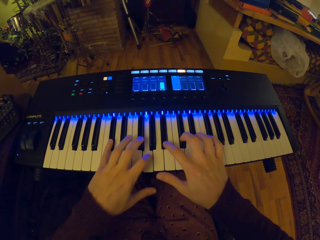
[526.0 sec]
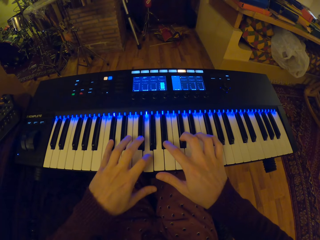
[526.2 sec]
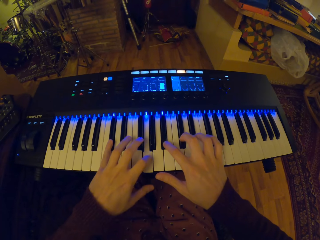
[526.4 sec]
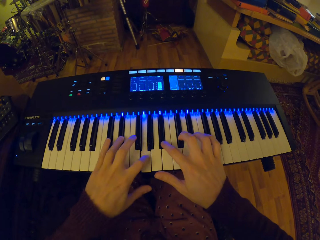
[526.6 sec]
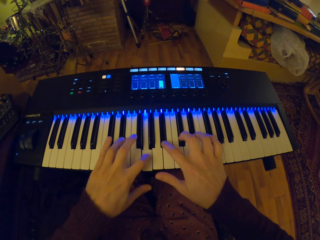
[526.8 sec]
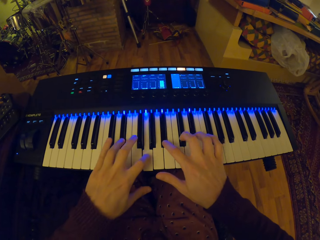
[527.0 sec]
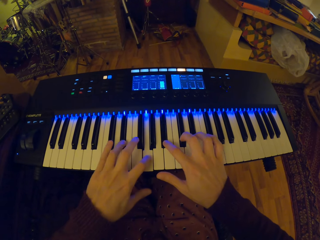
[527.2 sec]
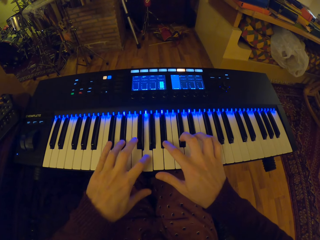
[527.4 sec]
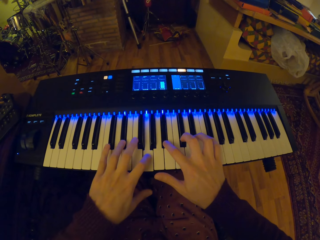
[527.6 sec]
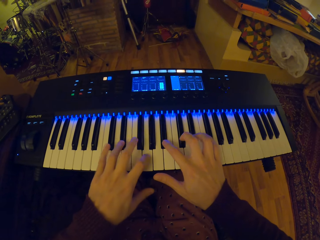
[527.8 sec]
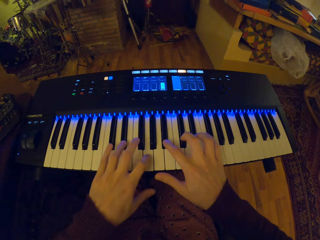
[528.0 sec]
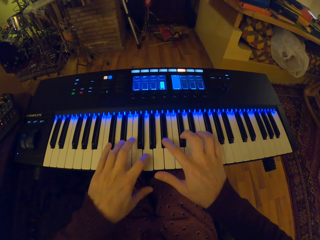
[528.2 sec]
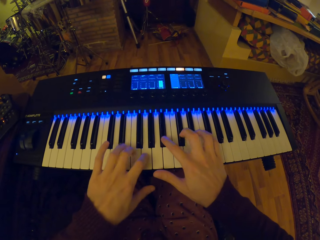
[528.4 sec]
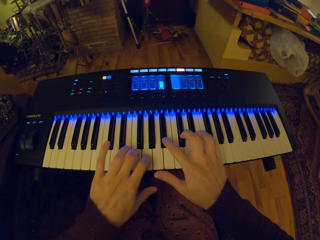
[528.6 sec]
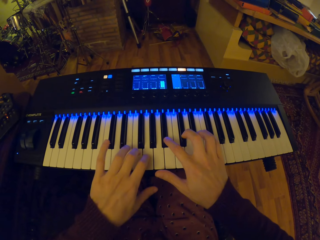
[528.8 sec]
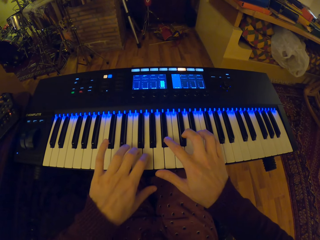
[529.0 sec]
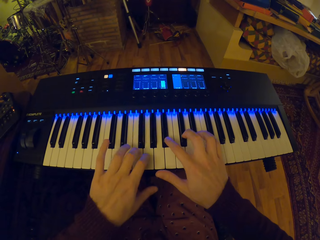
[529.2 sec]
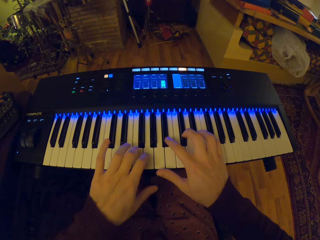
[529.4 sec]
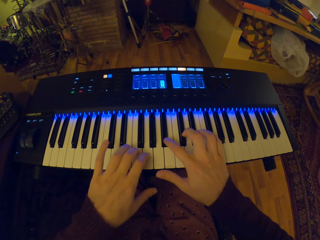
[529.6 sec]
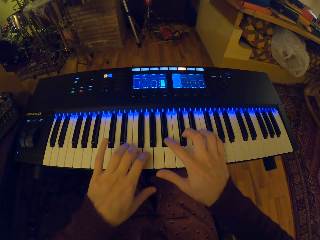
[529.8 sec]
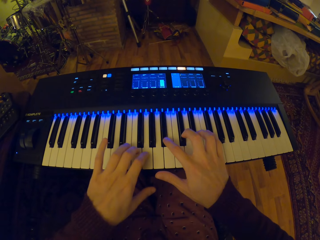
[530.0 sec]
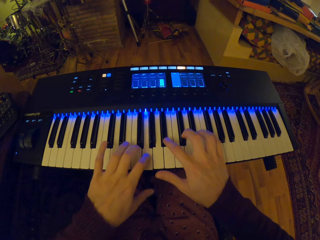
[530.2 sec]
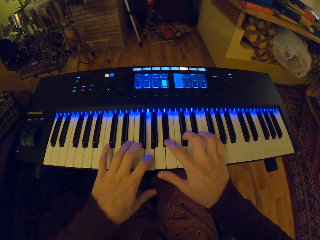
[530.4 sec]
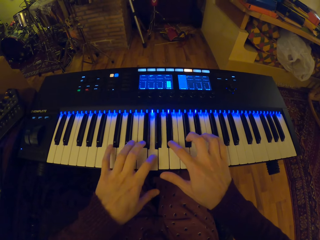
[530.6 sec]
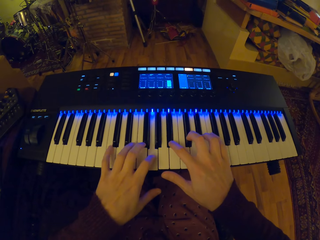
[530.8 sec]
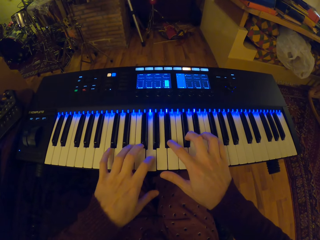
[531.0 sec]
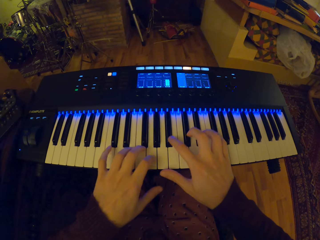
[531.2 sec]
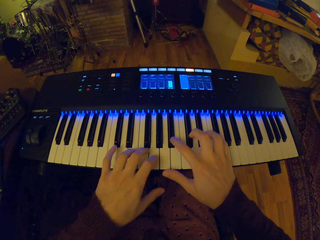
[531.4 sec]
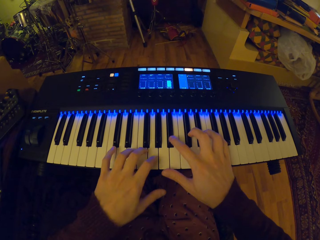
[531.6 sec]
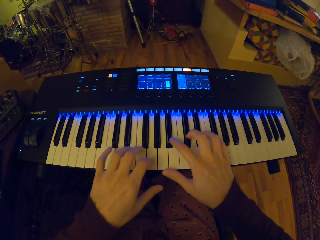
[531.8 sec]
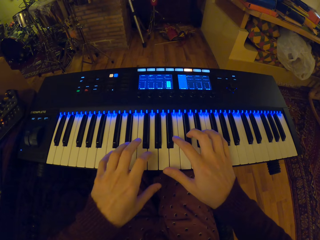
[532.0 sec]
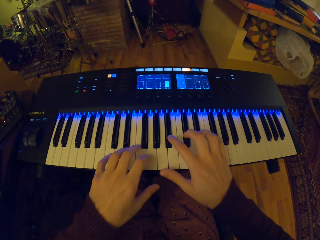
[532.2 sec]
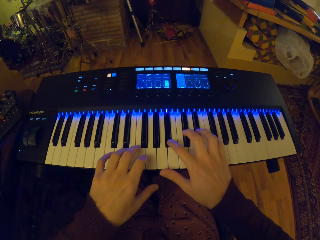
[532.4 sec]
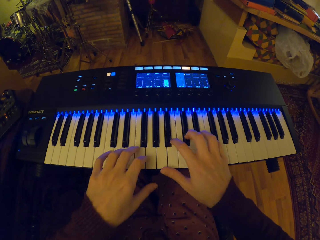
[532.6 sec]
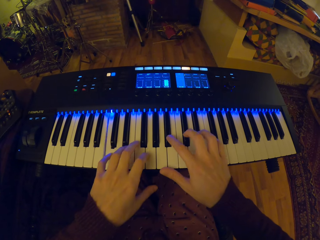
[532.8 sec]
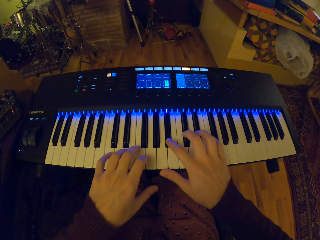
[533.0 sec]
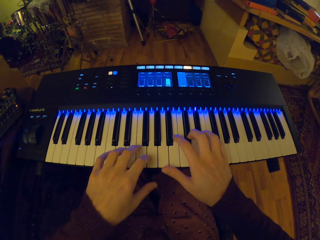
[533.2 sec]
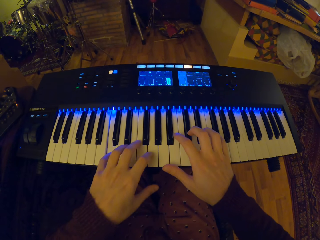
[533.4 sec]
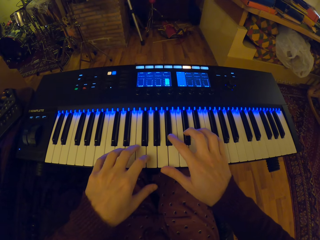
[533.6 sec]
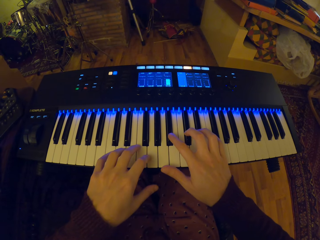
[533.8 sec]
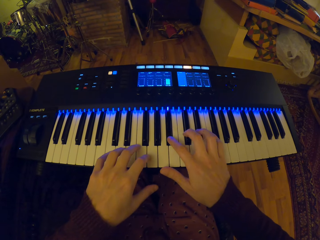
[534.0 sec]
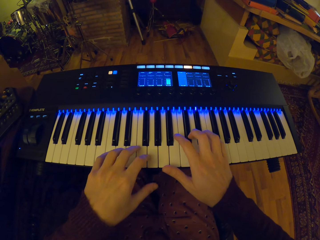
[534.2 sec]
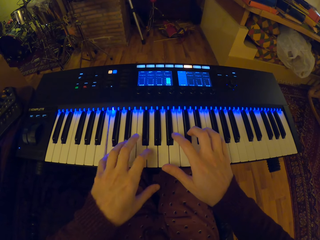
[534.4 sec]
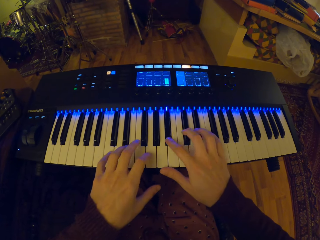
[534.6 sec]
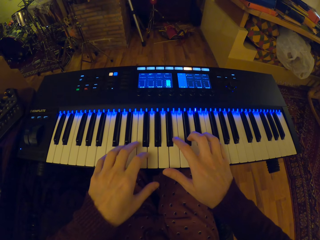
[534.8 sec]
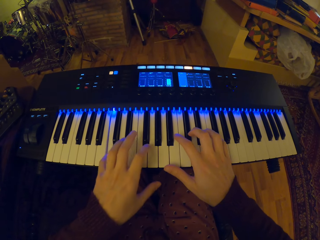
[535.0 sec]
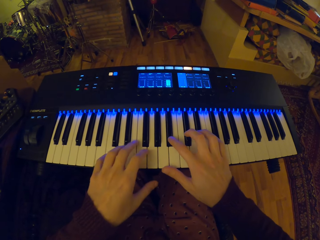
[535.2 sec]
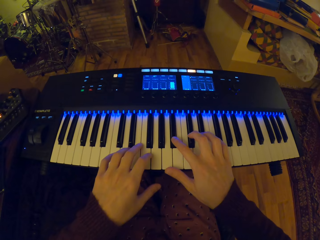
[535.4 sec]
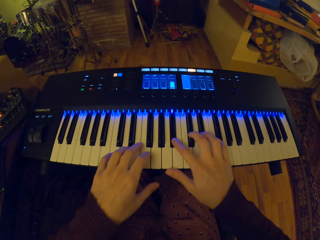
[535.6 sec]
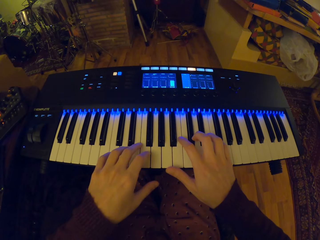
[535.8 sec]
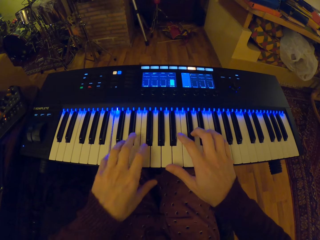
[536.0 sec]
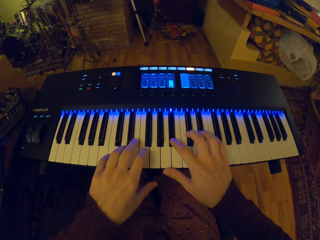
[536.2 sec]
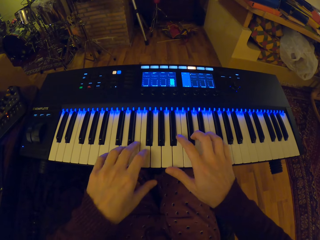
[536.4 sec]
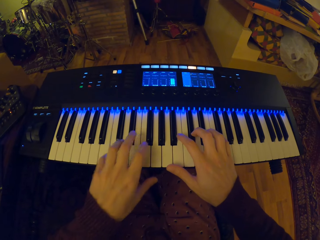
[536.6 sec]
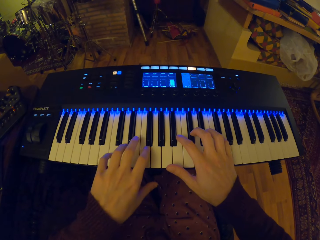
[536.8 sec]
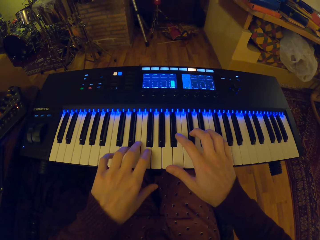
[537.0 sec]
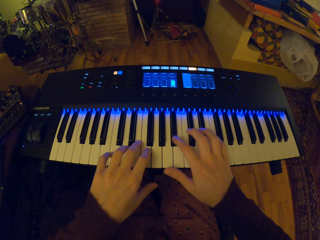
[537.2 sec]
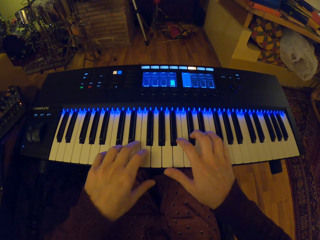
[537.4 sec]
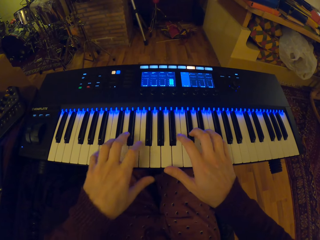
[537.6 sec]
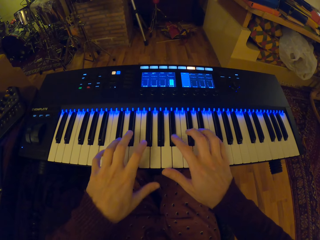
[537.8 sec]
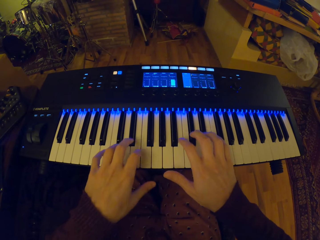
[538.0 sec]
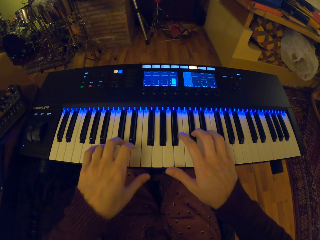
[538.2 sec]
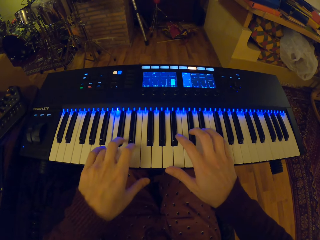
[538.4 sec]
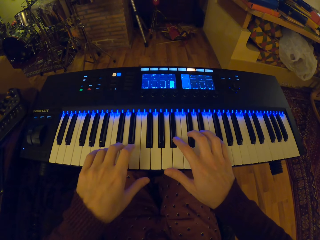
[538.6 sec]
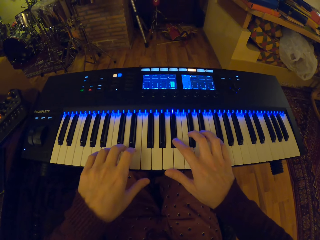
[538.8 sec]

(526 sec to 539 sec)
The camera wearer presses some keys on the piano with his left hand. He presses some keys on the piano with his left hand again. He presses some keys on the piano with his right hand. He presses some keys on the piano with his left hand. He presses some keys on the piano with his right hand. He presses some keys on the piano with his left hand.

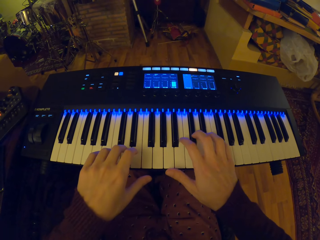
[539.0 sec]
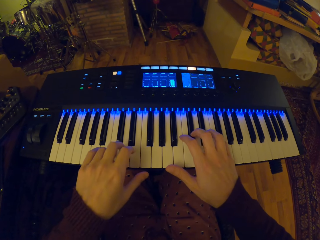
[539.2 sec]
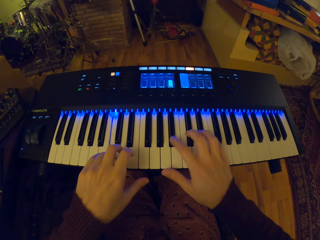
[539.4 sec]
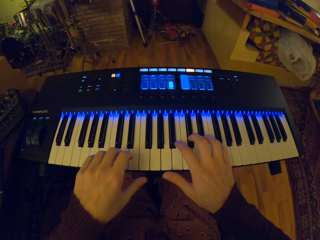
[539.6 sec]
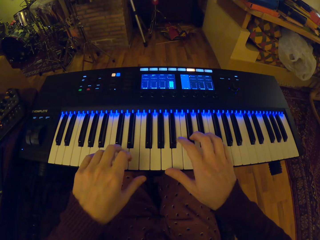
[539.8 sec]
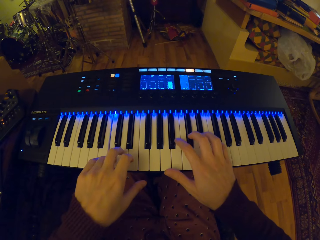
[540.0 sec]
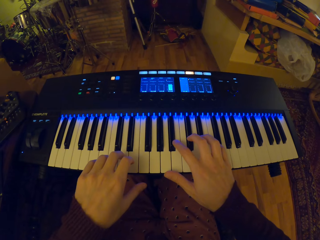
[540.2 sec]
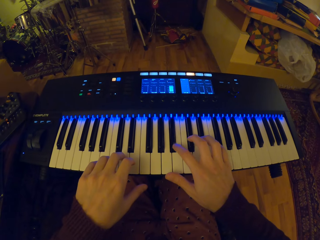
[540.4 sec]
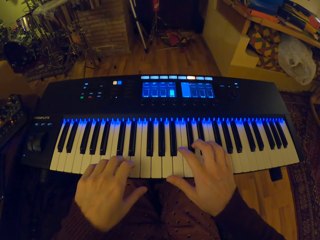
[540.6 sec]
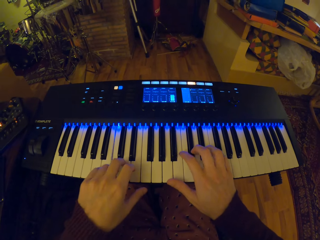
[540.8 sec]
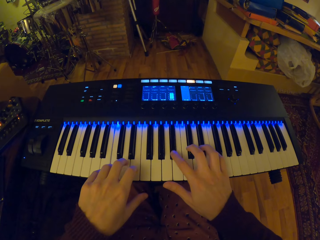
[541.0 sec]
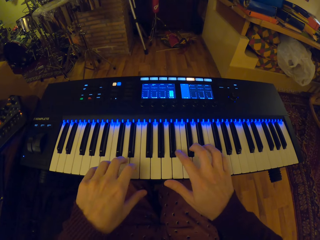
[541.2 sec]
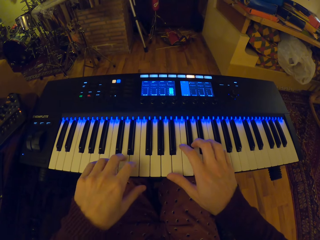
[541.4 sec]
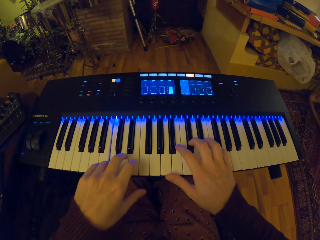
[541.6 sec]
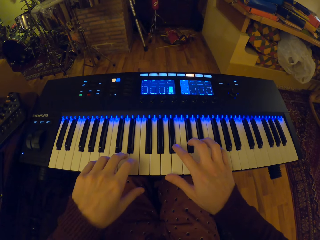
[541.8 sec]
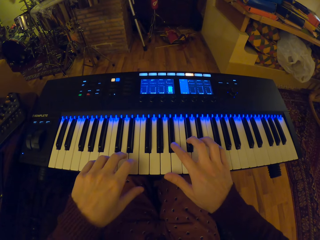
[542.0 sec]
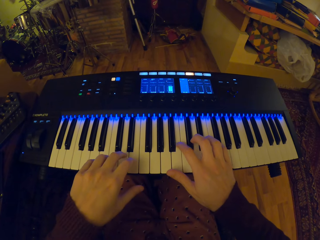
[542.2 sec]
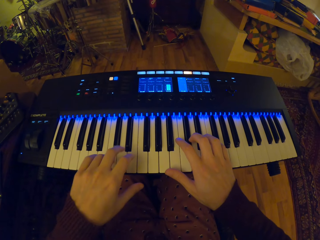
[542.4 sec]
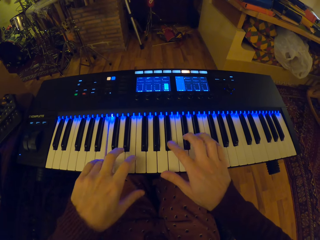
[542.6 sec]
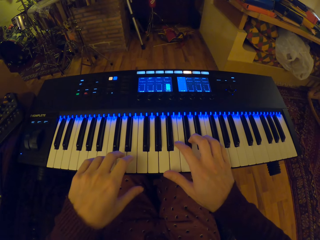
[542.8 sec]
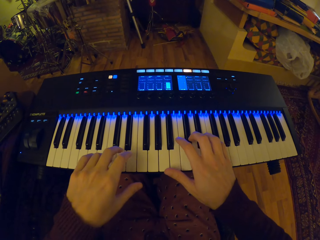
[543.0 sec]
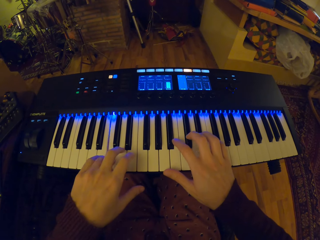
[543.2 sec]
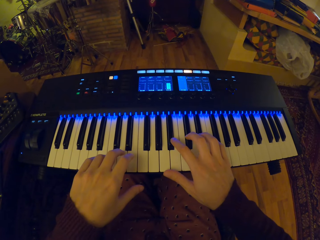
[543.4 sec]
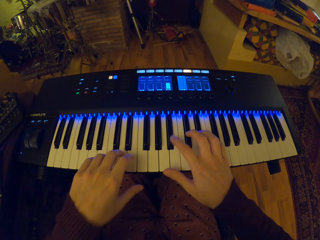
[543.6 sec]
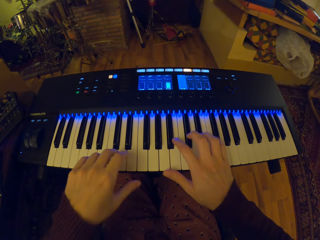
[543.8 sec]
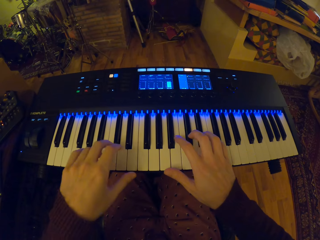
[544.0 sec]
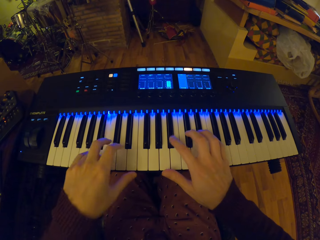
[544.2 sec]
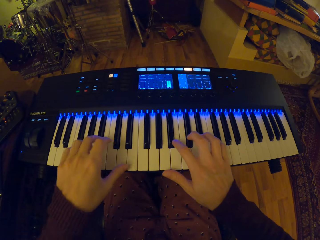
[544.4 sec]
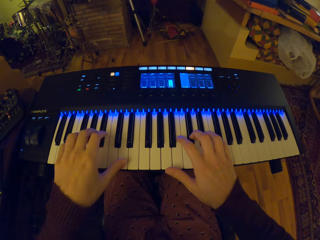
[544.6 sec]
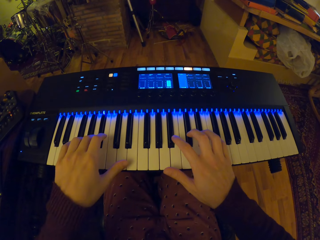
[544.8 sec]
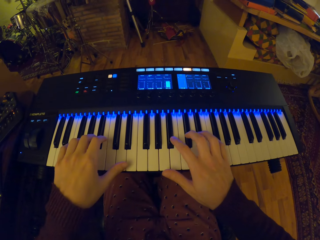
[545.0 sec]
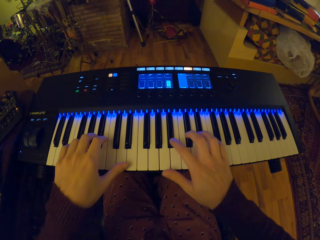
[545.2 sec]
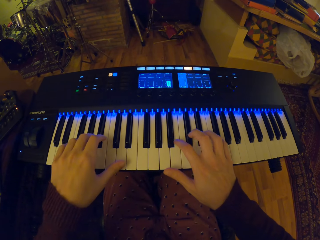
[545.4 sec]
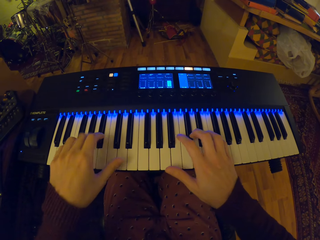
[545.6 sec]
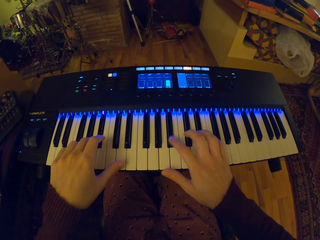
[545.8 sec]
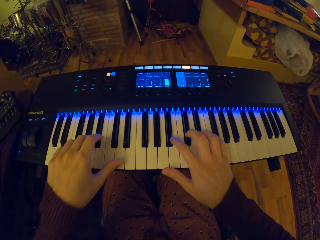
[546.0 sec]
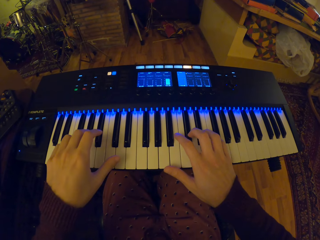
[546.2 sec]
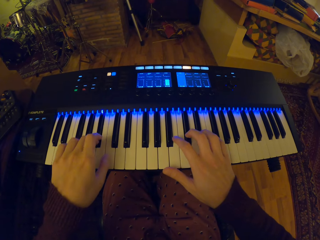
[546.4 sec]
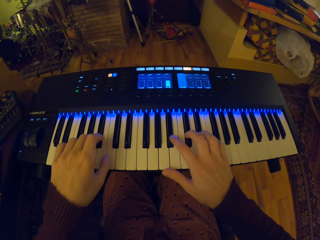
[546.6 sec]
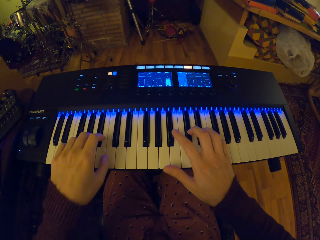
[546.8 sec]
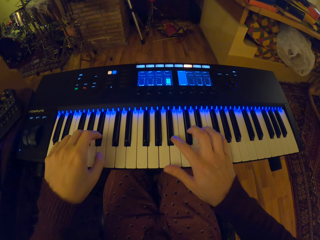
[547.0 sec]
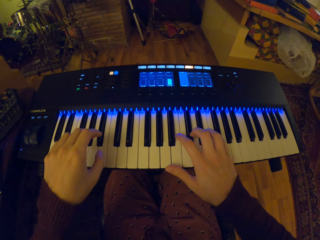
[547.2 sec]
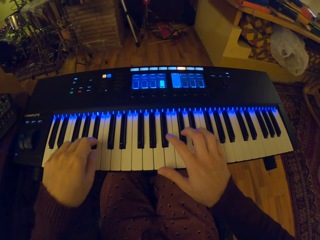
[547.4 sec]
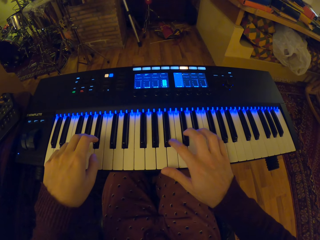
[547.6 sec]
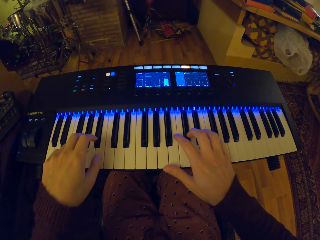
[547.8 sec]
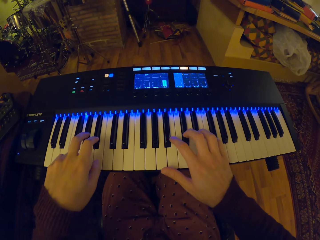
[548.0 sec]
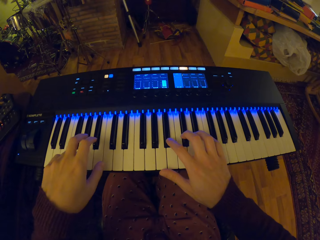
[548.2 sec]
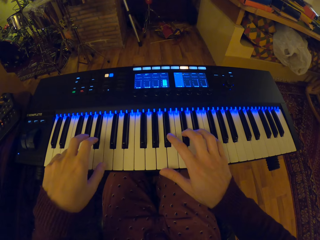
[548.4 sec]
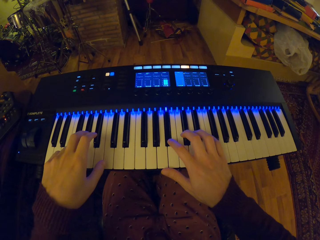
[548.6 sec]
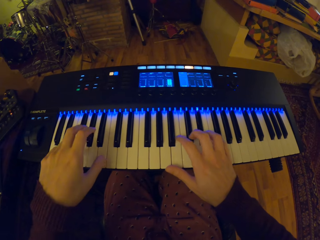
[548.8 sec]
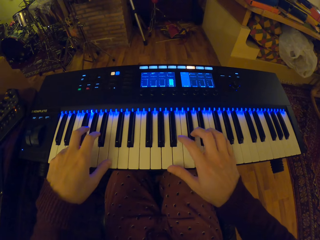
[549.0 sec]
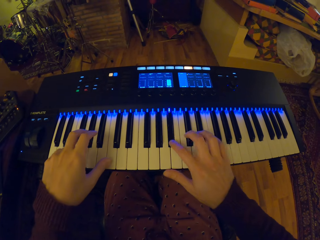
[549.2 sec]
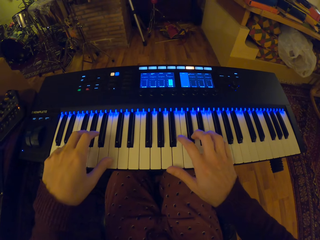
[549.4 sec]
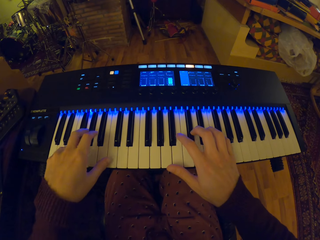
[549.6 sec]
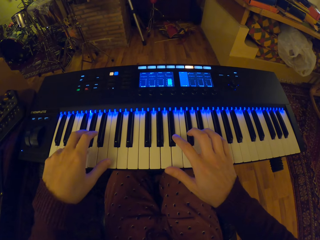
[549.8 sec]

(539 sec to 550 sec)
The camera wearer presses some keys on the piano with his right hand. He presses some keys on the piano with his left hand. He presses some keys on the piano with his left hand again.
